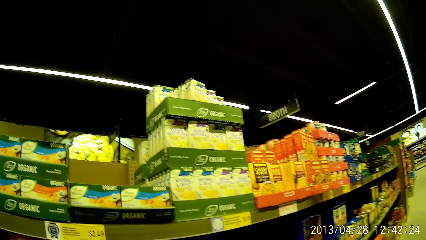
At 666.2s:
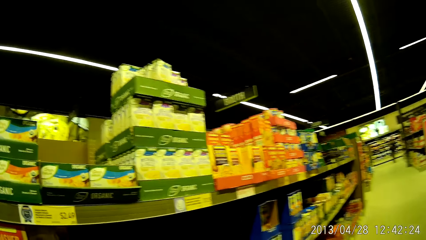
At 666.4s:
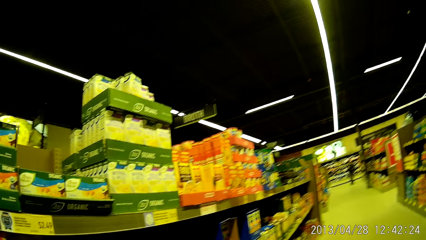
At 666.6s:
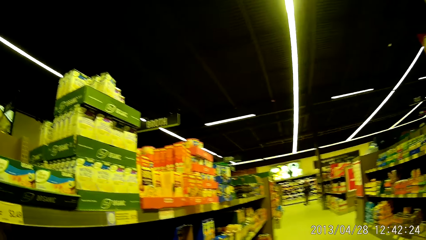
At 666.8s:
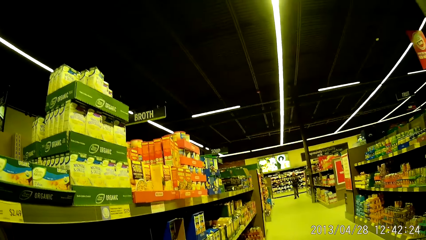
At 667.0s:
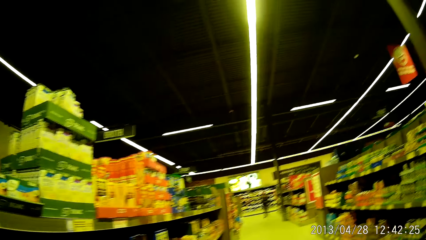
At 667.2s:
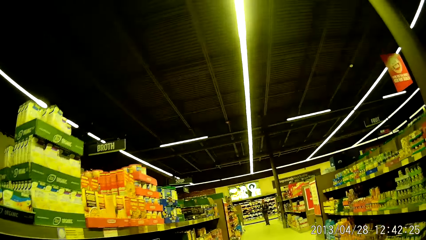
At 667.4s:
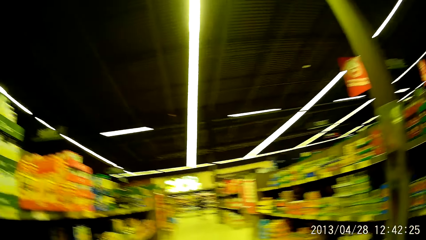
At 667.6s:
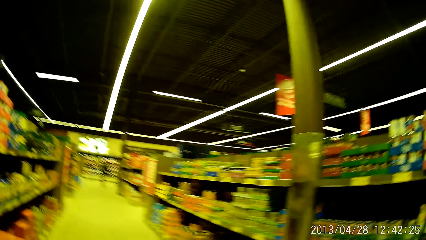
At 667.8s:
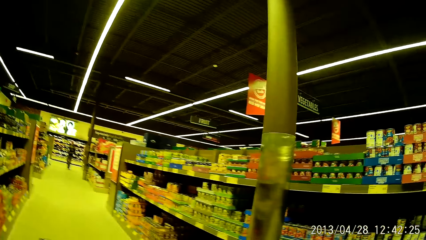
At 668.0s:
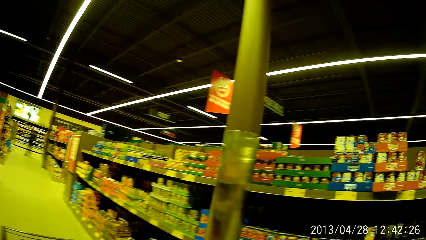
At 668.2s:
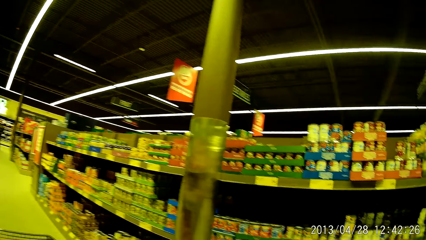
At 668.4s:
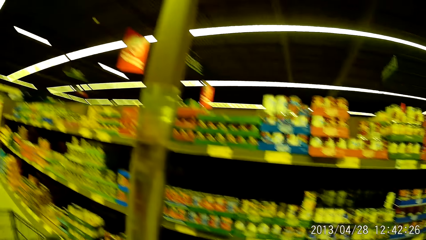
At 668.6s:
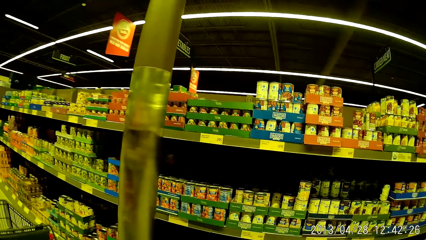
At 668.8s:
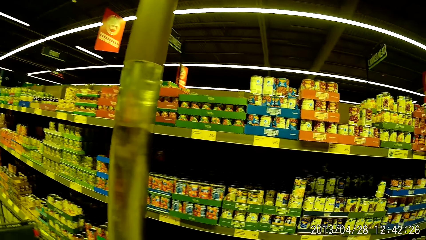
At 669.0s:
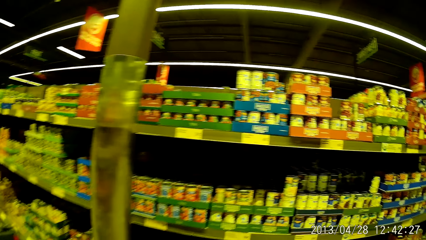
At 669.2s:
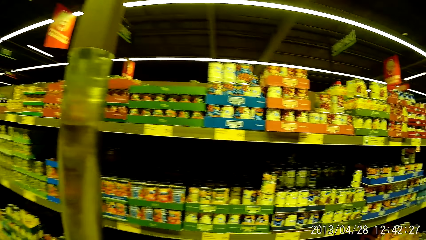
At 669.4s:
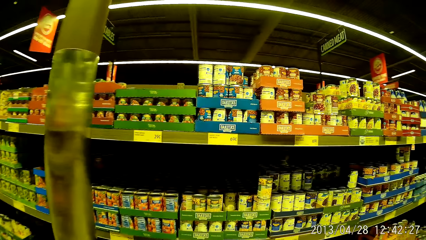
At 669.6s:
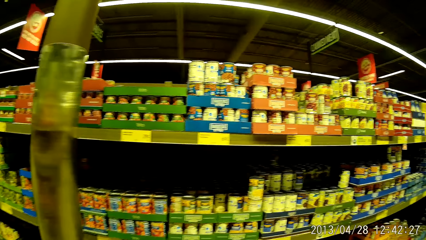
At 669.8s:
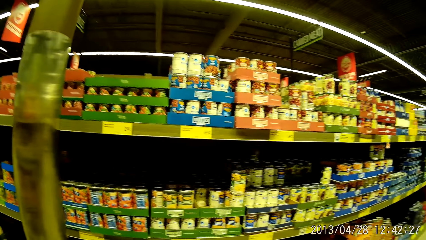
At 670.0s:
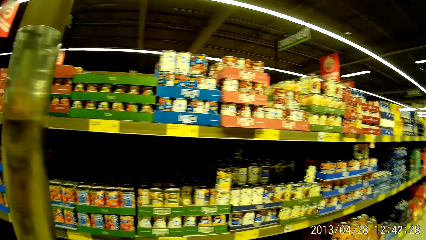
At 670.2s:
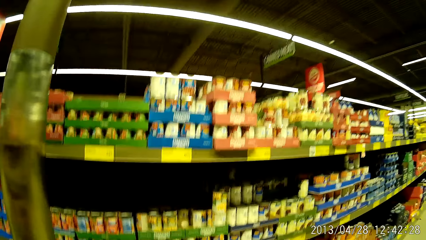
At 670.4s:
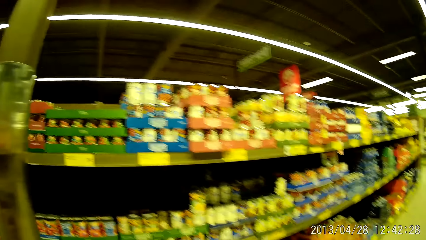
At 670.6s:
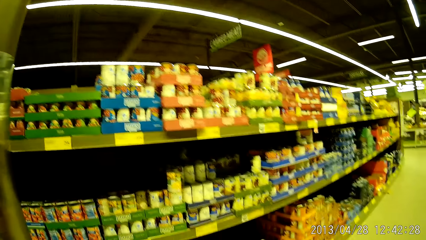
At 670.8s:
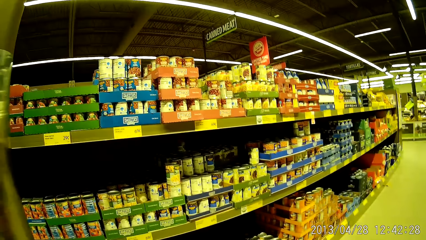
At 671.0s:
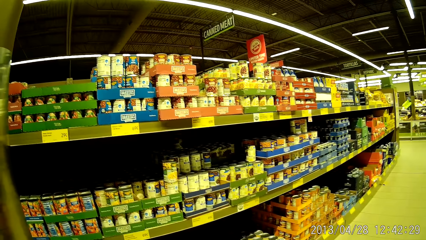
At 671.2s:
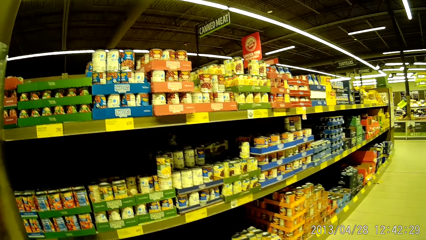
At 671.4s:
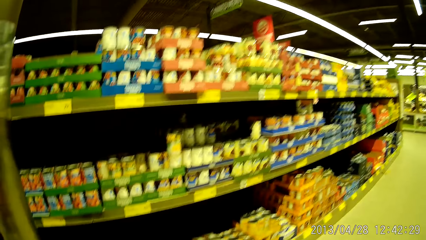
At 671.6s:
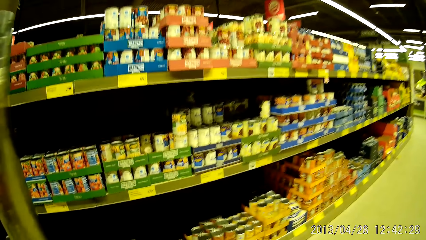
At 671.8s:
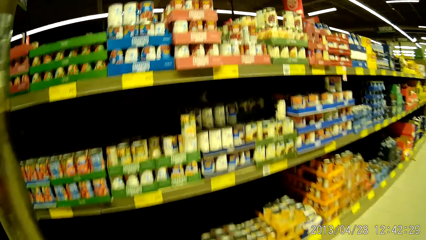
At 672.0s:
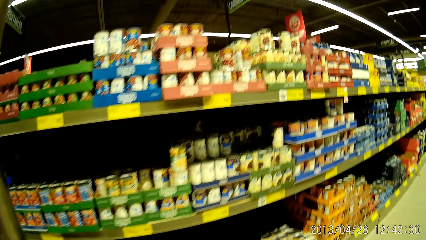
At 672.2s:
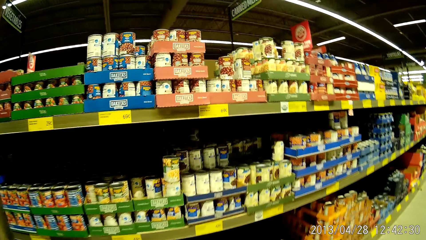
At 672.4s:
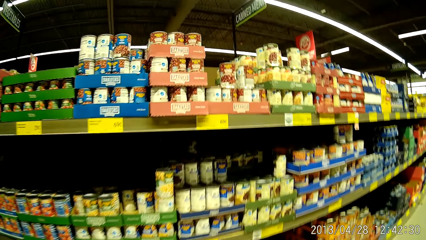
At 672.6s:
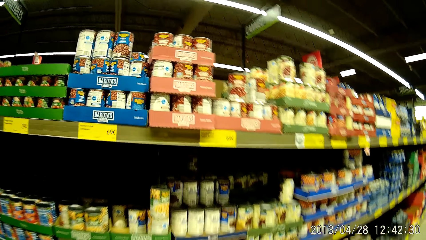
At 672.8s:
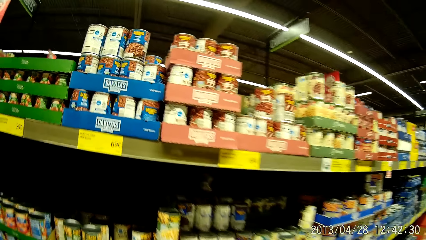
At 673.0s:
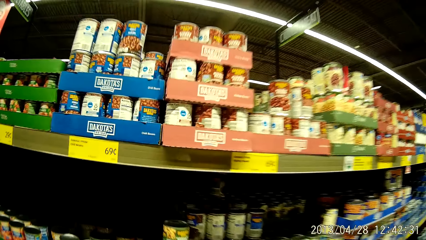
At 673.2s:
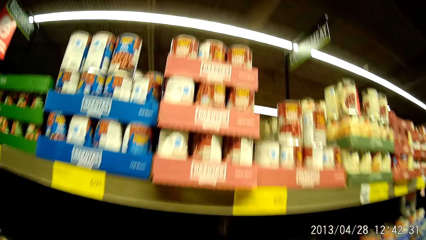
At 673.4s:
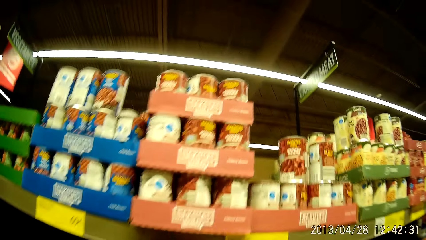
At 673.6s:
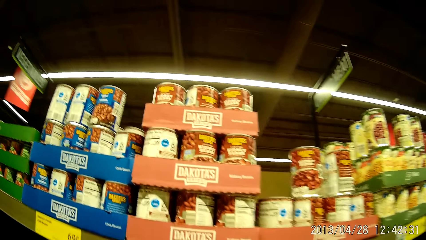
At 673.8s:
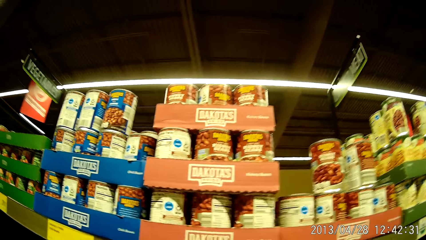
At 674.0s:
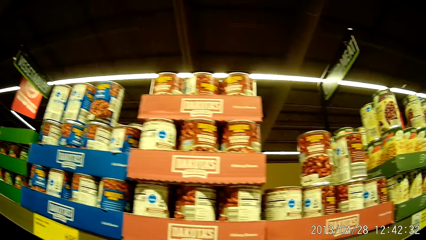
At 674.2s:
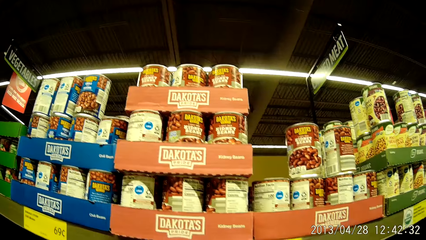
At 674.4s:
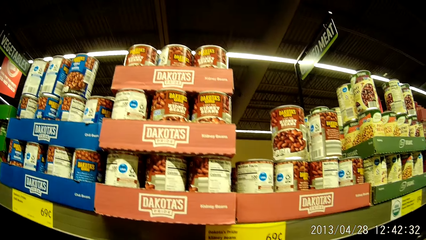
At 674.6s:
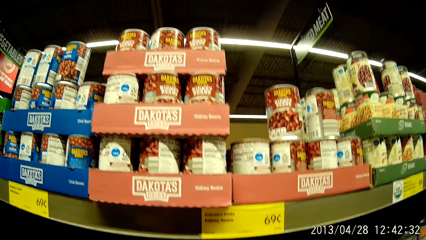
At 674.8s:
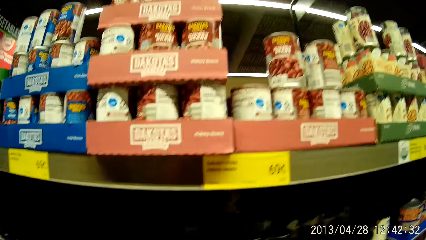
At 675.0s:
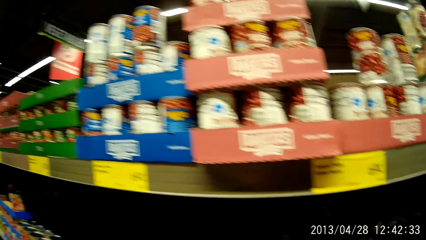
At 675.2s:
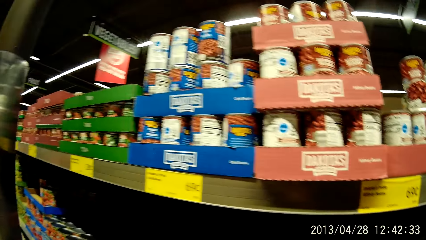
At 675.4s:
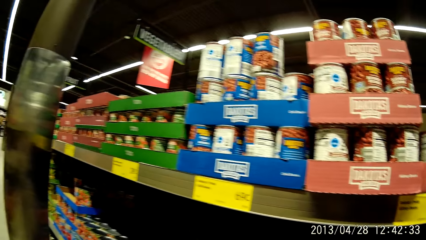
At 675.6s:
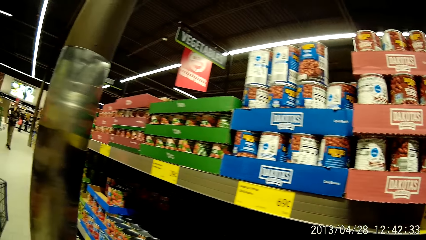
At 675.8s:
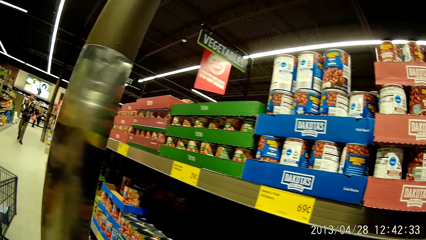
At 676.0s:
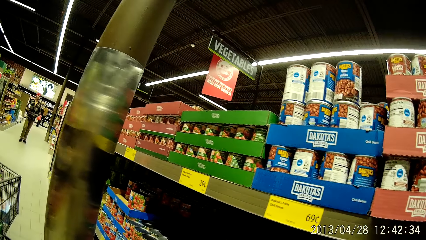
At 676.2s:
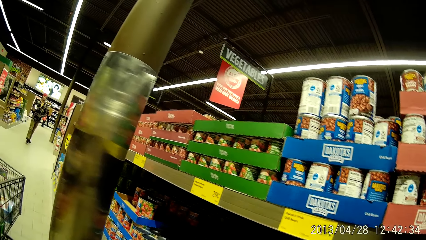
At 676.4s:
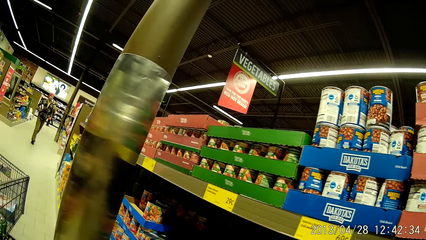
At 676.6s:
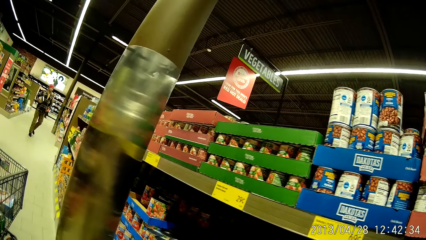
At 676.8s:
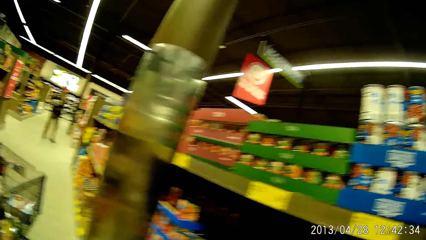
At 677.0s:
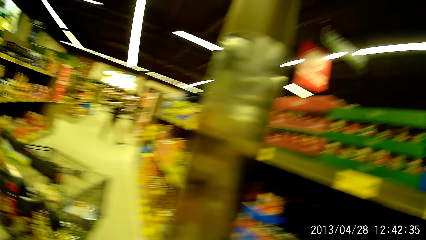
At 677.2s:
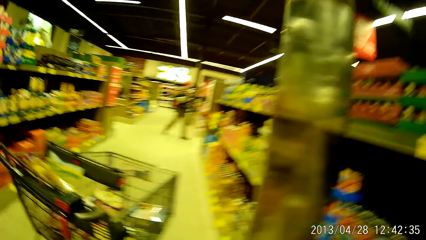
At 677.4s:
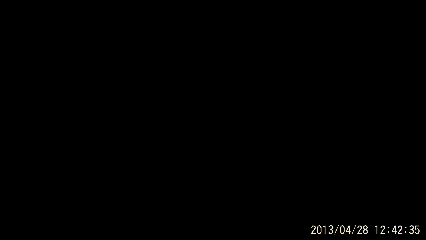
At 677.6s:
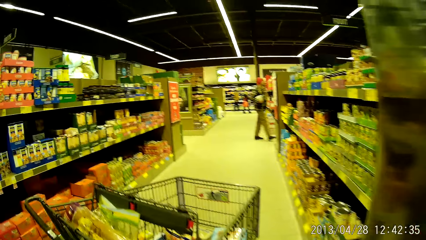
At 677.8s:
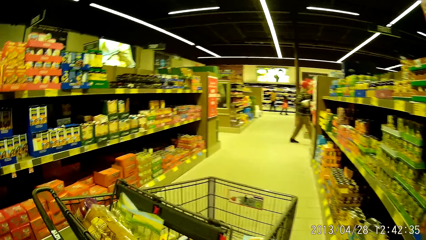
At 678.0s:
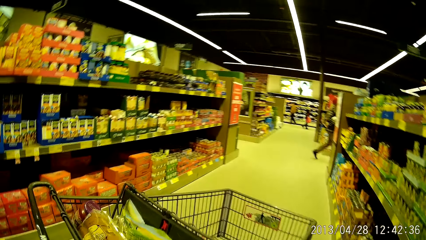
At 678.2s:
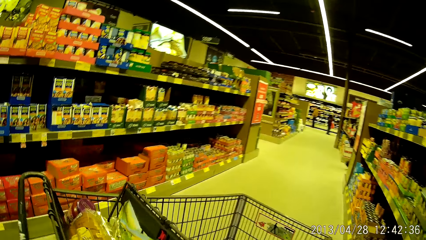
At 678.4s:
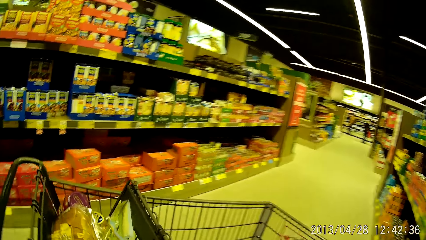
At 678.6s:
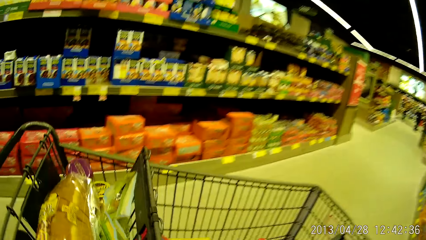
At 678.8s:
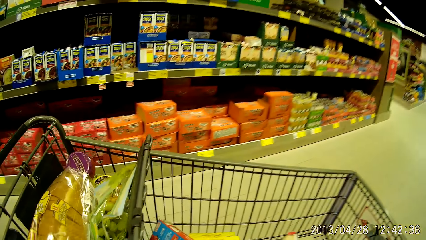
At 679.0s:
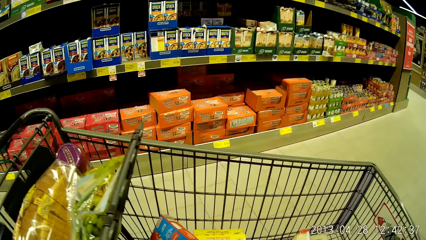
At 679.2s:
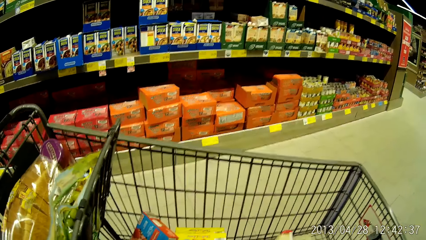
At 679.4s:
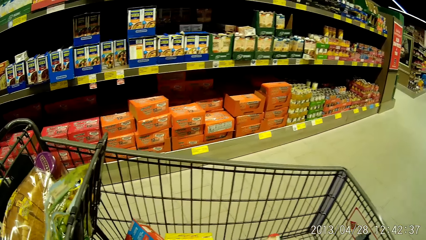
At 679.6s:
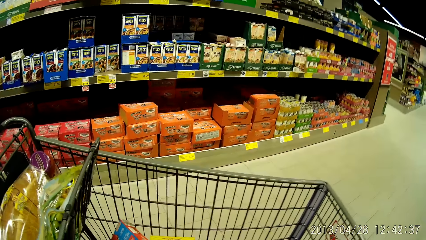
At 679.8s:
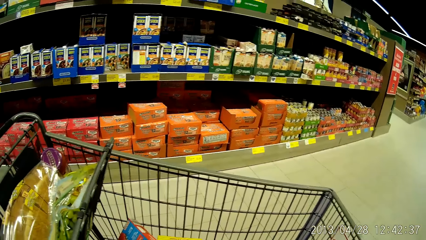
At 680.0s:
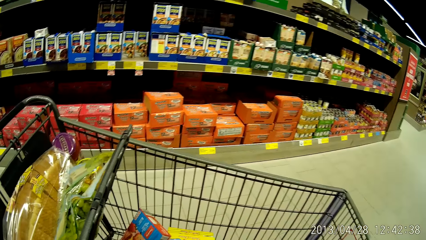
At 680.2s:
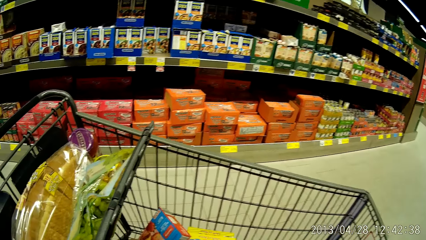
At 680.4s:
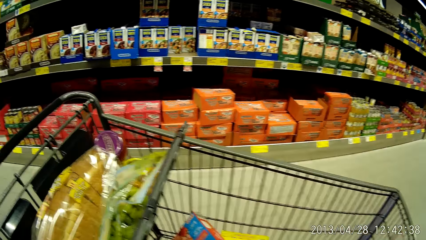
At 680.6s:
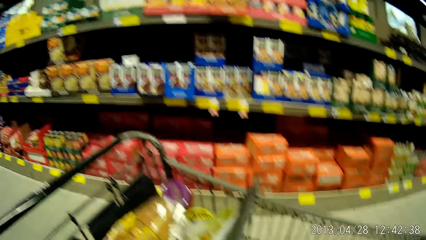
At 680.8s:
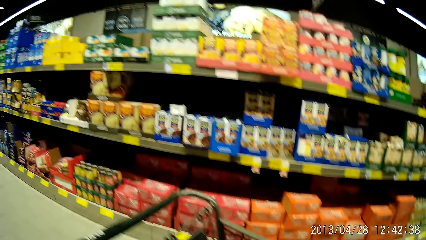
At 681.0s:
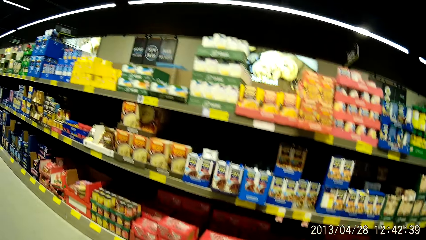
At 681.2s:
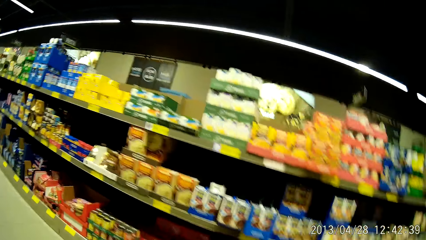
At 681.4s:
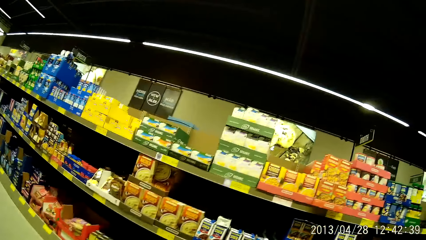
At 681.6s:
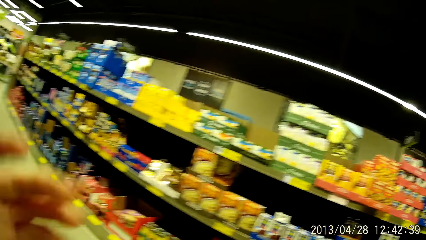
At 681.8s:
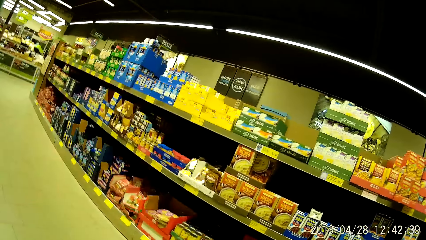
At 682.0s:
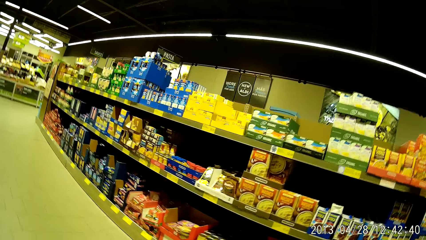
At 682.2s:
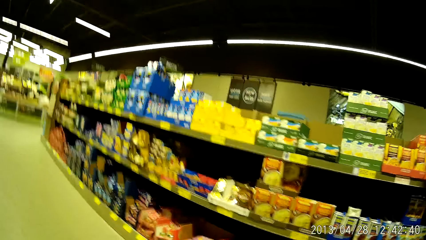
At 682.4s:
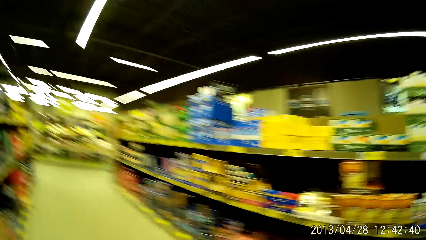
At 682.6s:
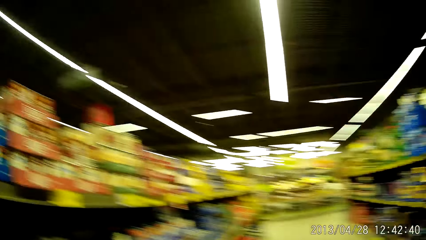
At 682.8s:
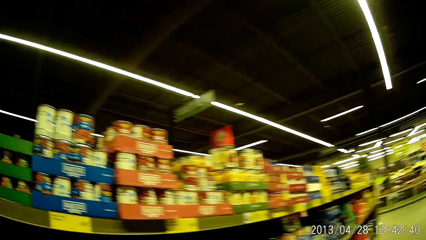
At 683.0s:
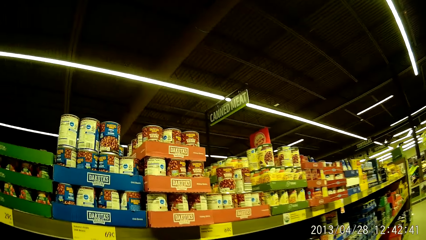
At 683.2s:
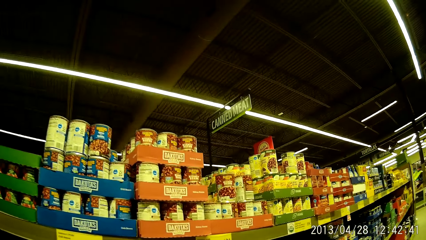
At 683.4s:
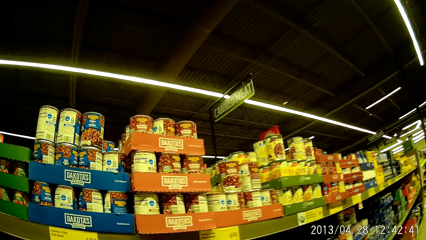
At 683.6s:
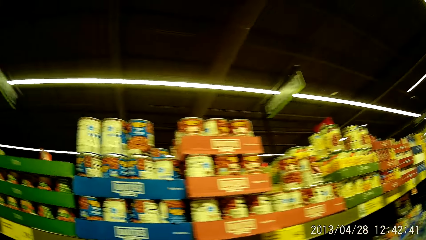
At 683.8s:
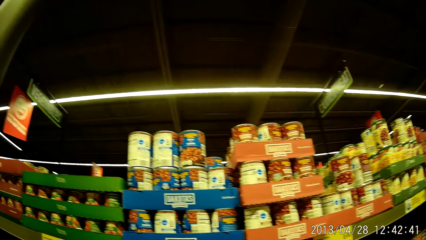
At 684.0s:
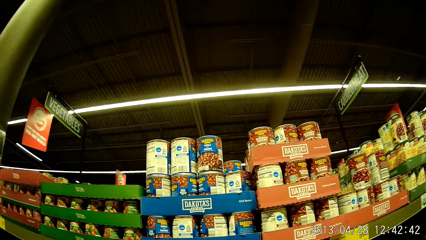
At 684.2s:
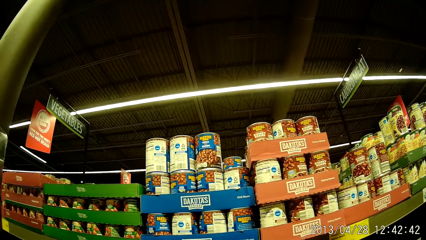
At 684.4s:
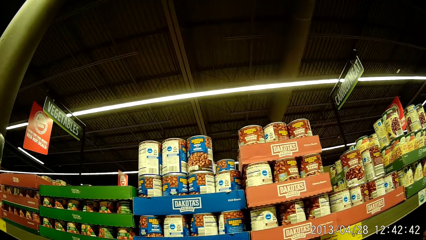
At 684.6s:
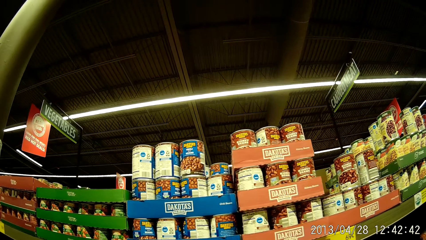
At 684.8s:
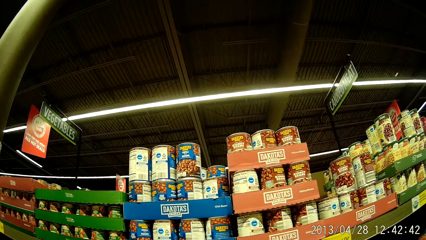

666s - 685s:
The camera wearer moves around the grocery stands in the store. They look at the shelves. They walk round the supermarket. They look at the shelves. They put something in the shelves. They look around the supermarket.
